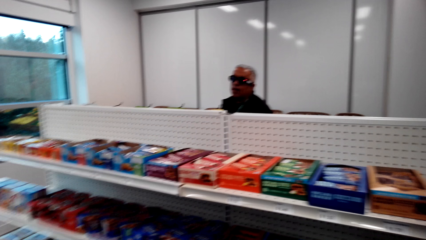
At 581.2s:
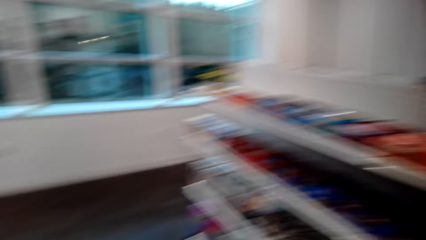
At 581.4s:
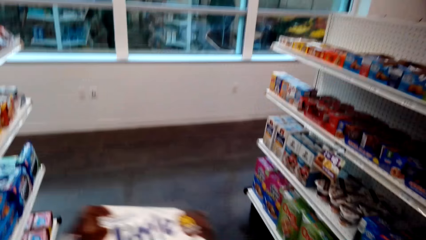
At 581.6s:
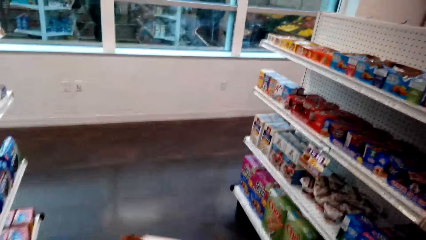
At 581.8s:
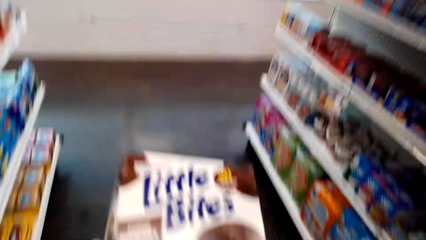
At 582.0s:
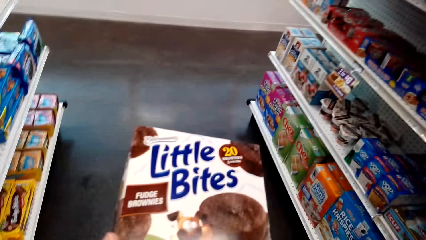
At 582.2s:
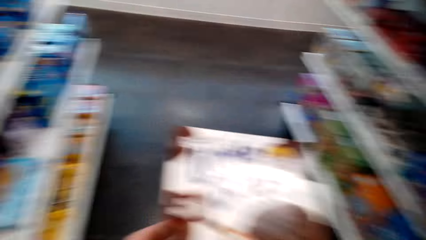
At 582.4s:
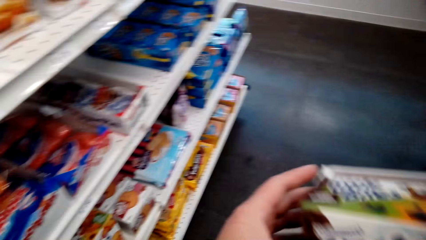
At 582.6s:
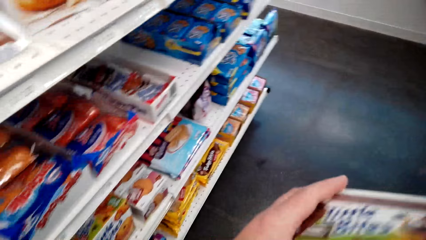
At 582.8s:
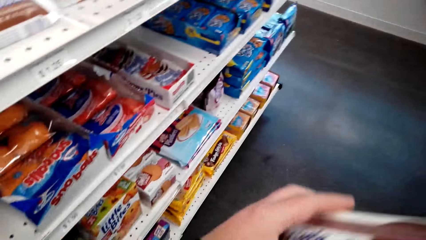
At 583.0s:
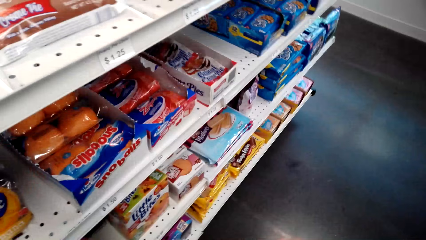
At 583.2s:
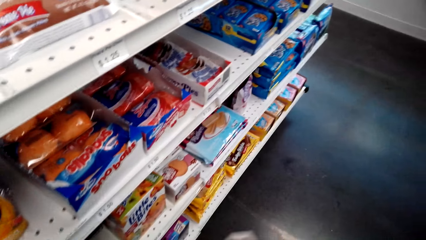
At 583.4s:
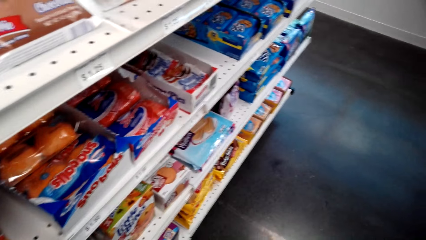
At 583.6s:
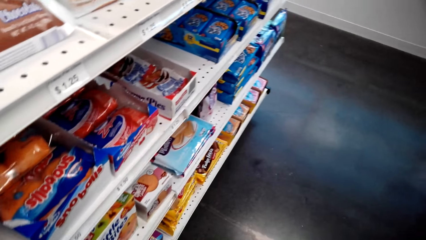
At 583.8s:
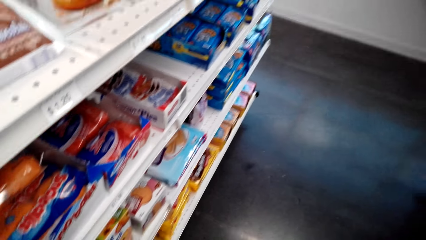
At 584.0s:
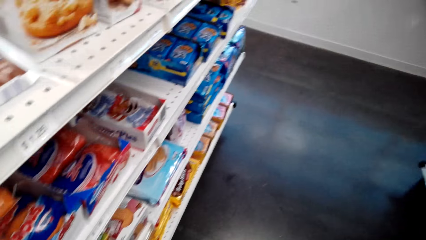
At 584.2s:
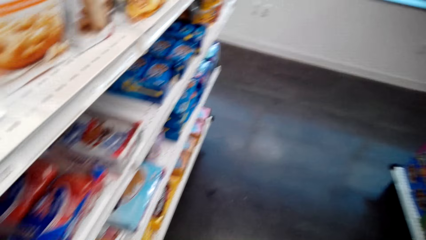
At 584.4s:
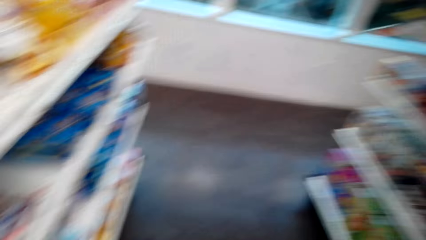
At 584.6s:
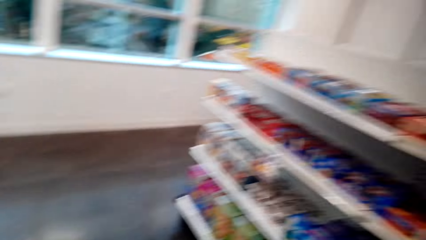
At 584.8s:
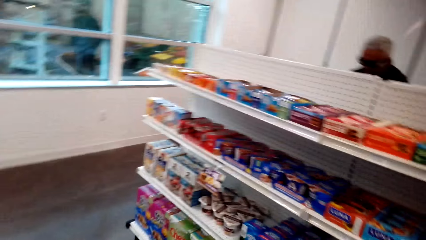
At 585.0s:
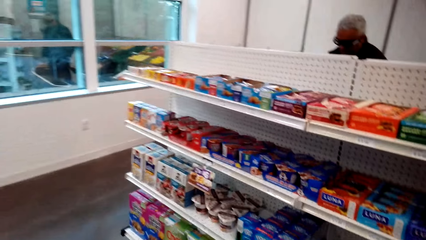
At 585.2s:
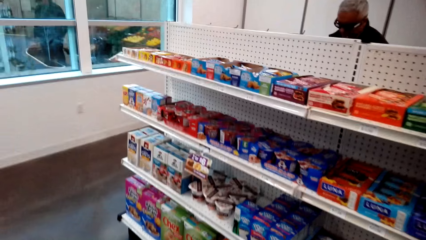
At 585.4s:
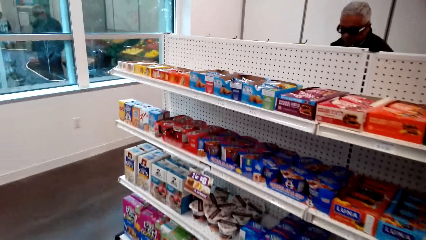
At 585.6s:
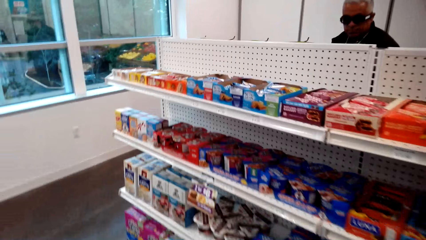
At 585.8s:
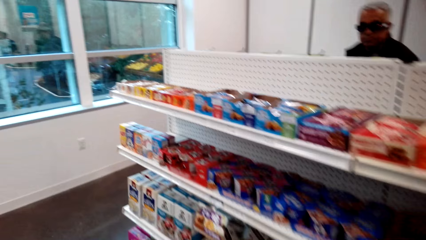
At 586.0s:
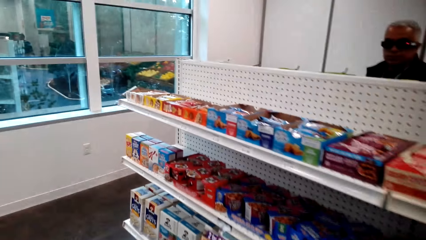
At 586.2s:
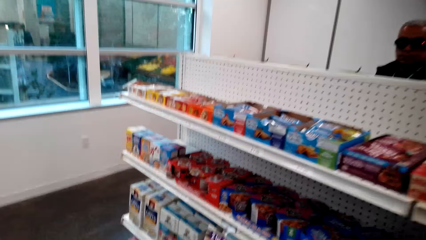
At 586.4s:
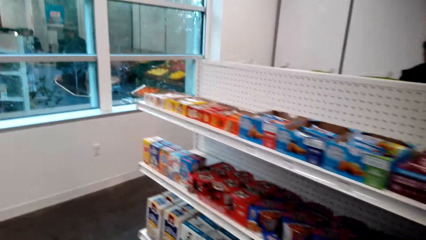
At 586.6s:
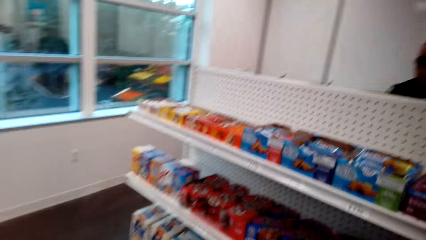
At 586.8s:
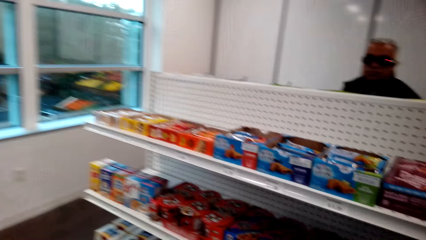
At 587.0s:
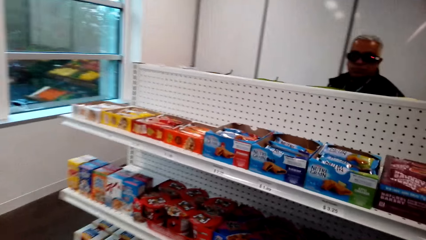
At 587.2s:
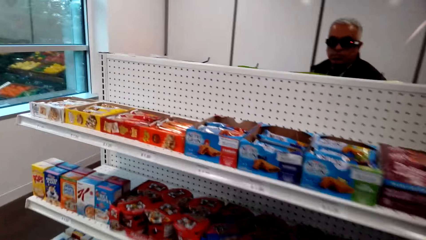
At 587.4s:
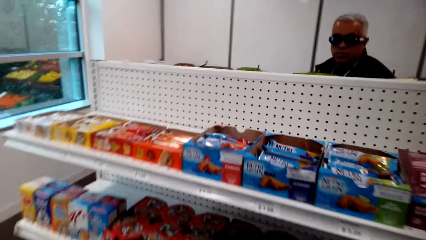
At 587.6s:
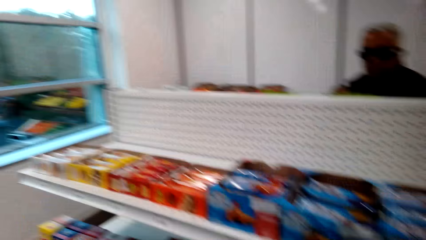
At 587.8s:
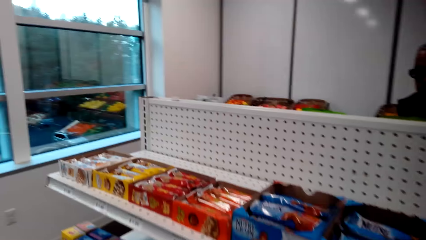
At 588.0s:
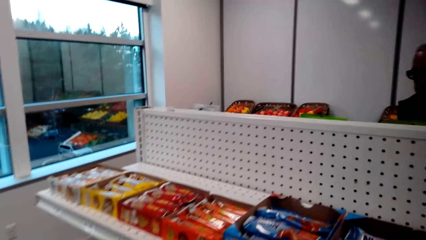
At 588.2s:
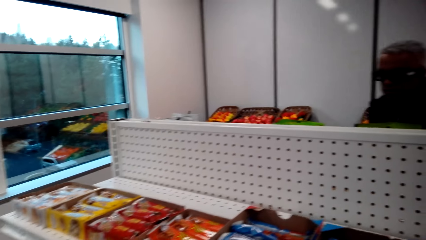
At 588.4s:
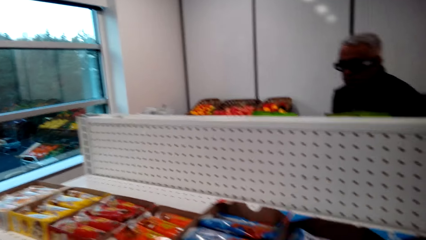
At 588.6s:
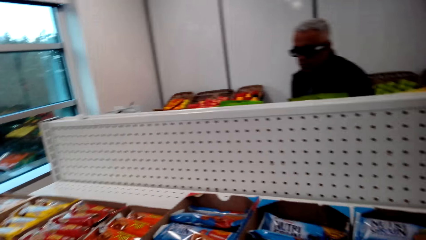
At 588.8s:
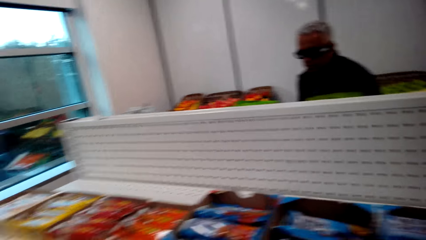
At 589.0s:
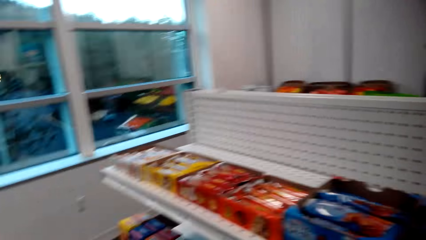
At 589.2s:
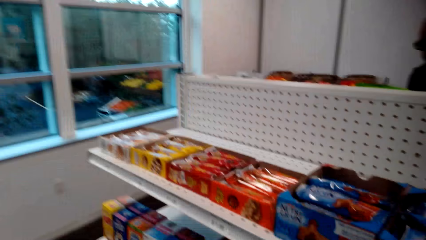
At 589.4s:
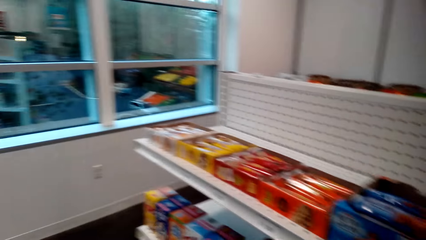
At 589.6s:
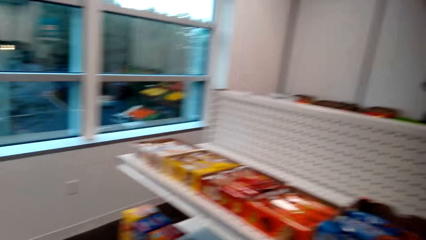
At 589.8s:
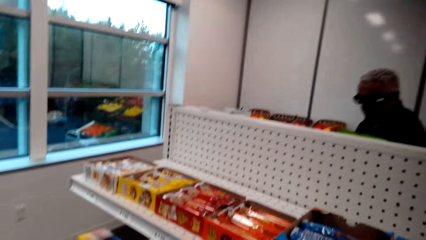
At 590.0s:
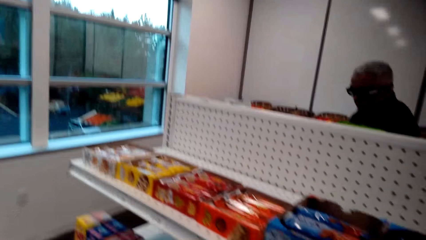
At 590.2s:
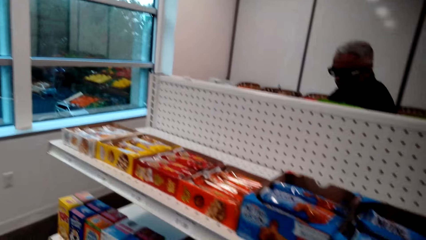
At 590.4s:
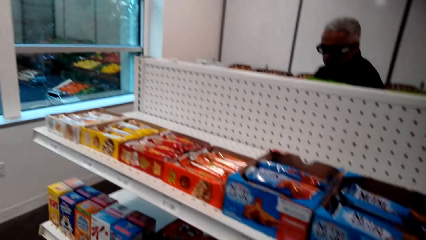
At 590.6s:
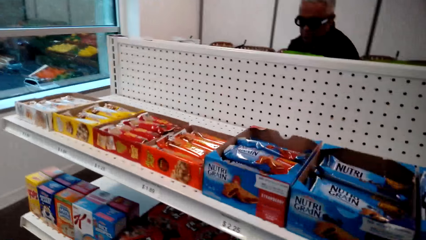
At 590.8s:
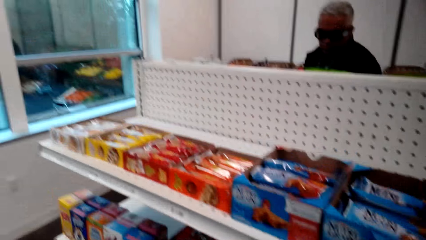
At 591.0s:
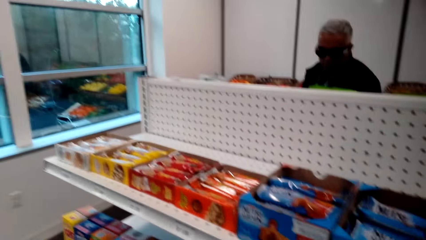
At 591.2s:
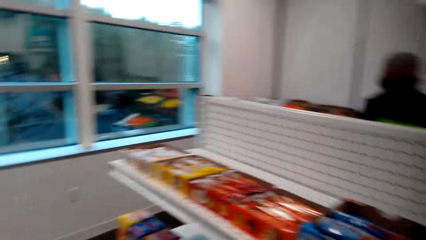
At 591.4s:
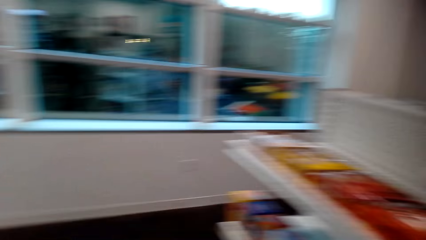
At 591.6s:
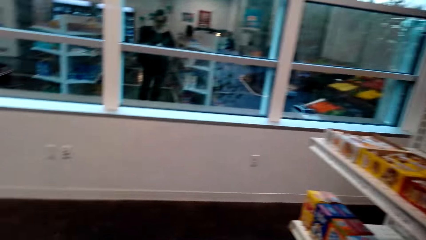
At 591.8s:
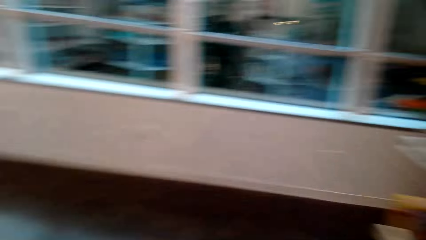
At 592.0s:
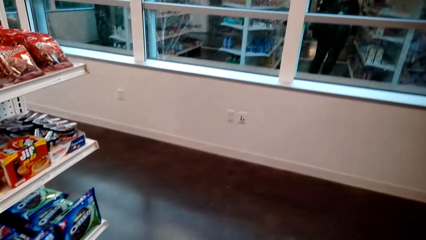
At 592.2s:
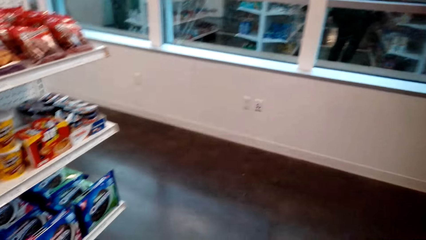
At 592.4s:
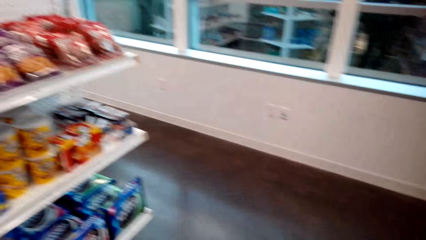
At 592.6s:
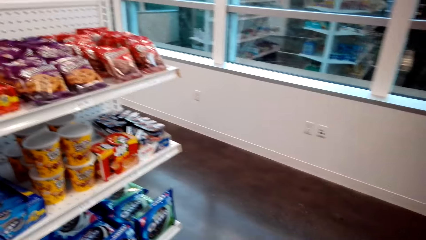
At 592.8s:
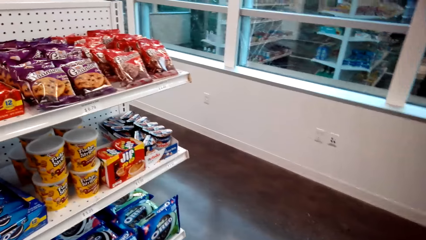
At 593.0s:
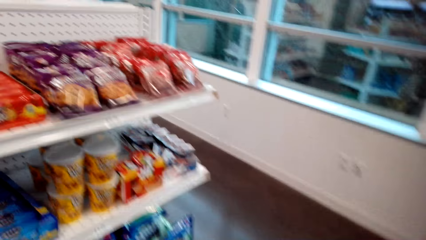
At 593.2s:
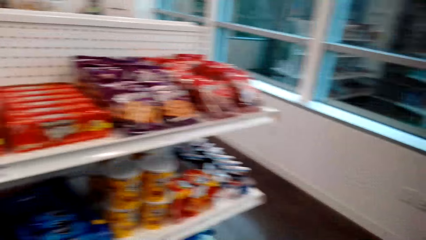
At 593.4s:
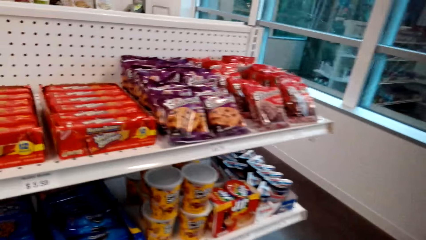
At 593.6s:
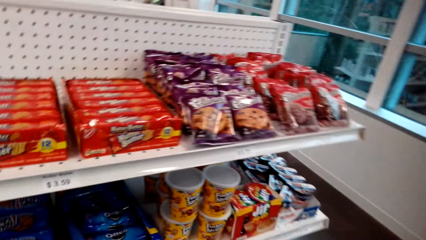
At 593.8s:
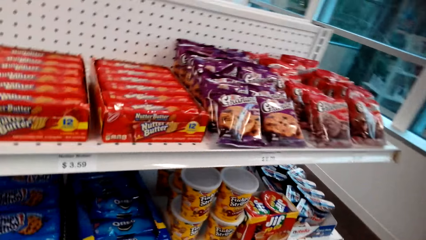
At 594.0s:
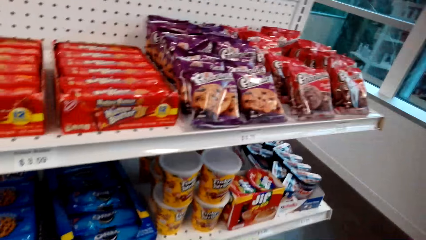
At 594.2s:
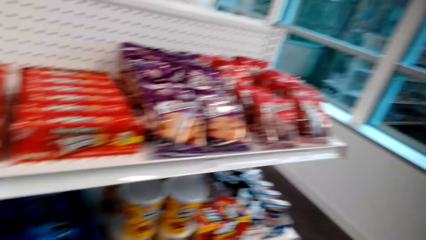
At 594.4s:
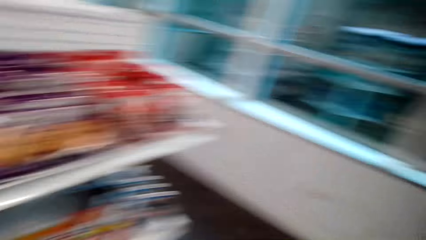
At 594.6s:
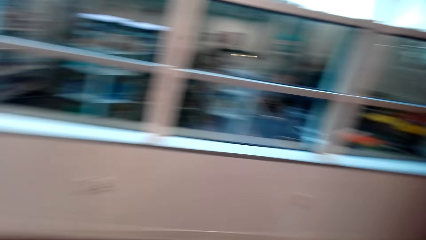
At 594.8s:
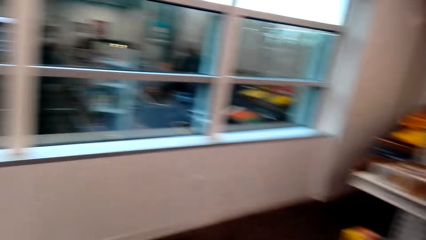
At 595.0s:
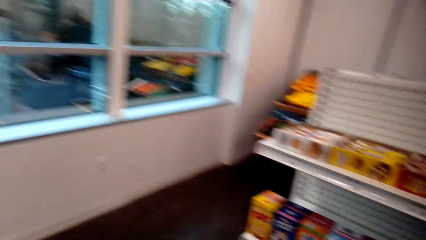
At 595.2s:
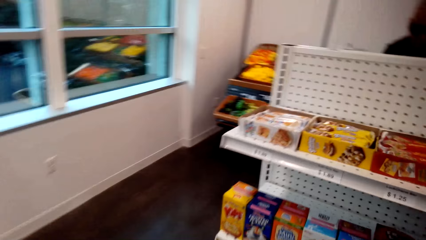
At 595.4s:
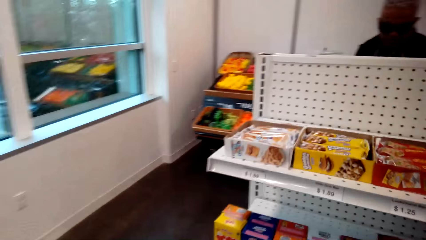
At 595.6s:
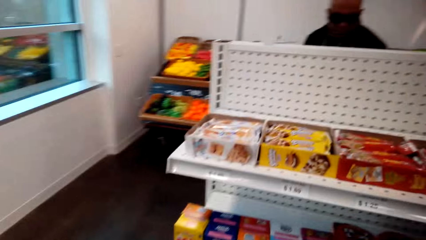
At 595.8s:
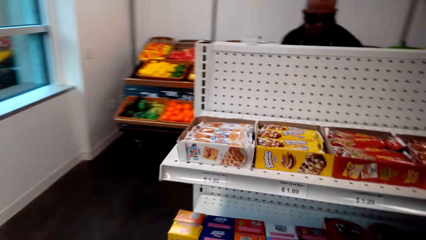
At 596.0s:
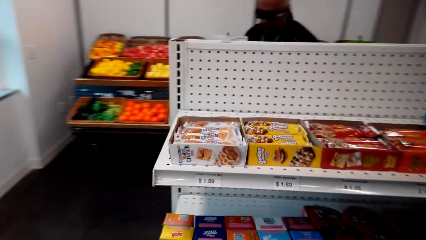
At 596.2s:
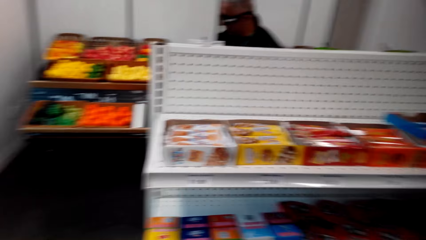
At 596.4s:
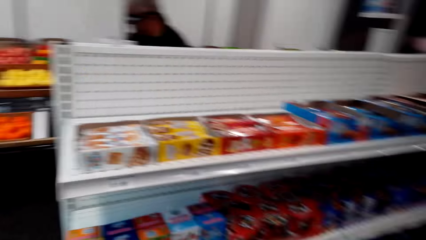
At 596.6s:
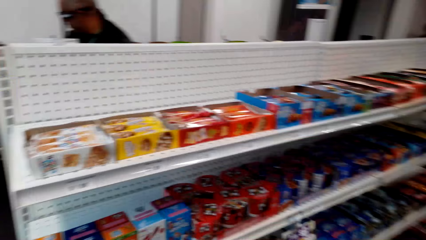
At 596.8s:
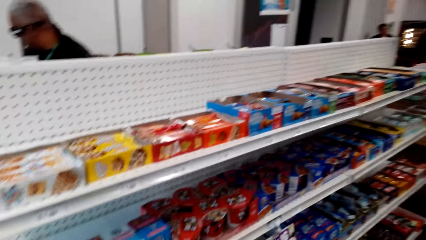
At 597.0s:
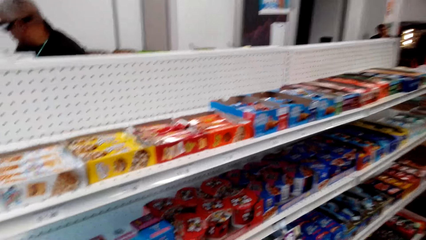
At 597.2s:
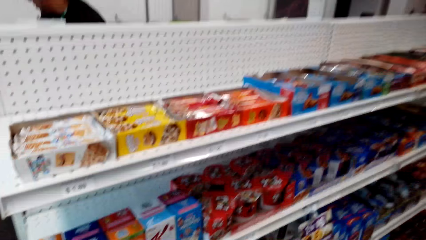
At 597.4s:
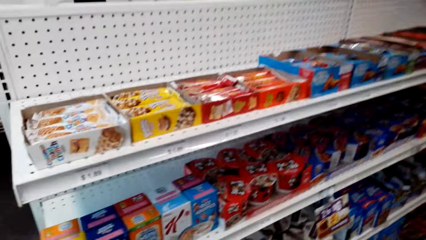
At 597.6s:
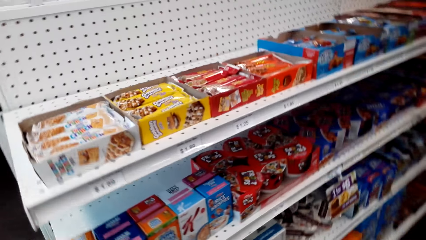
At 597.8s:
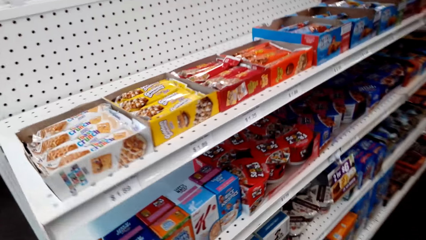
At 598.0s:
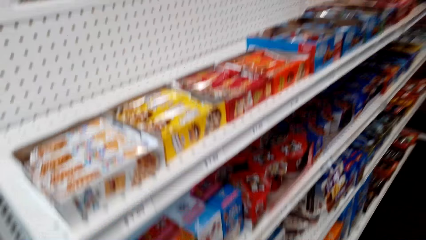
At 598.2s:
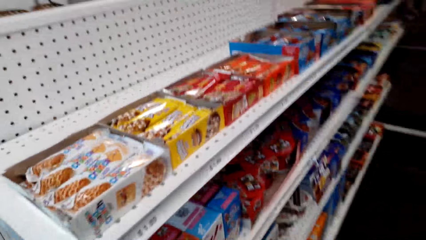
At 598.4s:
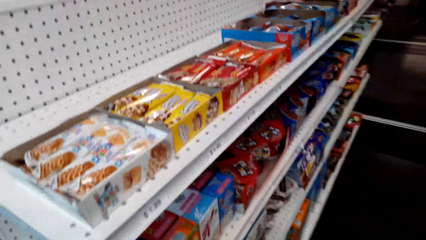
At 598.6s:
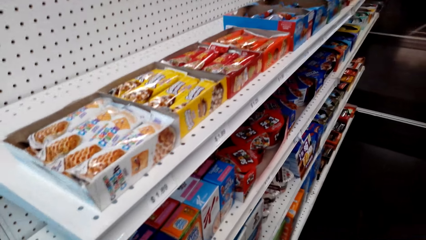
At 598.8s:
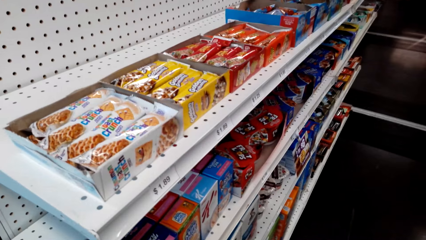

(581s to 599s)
The camera wearer holds a packet of little bites with both hands in the store. They talk to a man and check the packet of little bites. The man stands in the store. The camera wearer talks to the man and walks around the store. They walk around in the store. The man walks around in the store.
